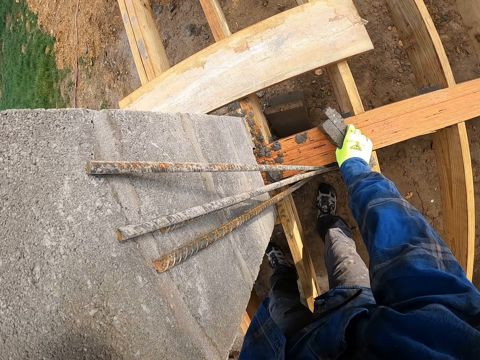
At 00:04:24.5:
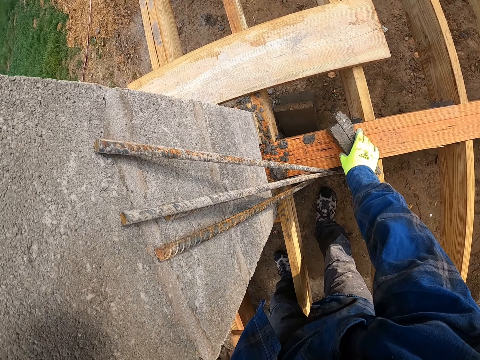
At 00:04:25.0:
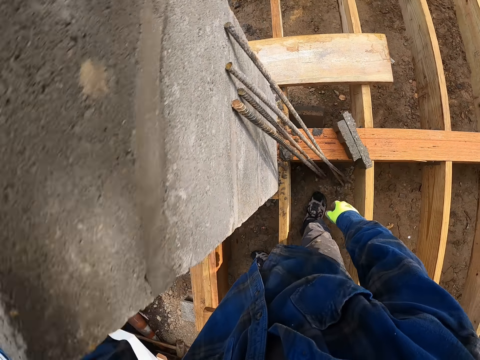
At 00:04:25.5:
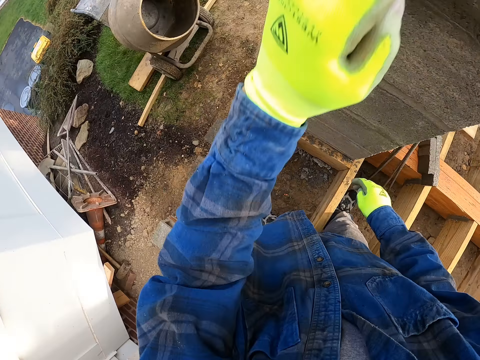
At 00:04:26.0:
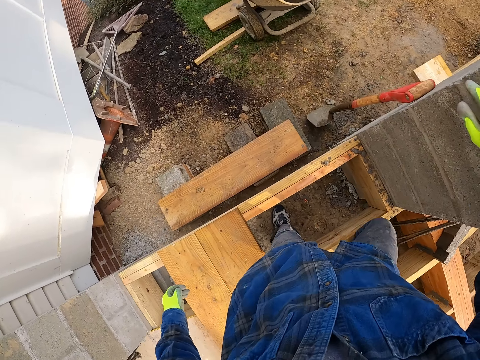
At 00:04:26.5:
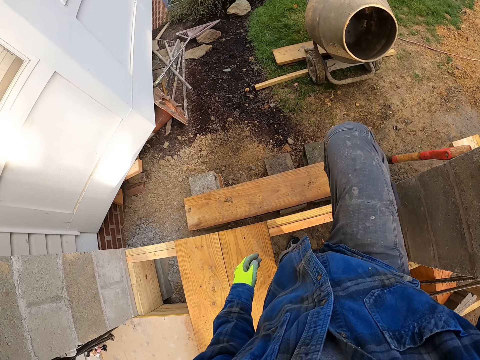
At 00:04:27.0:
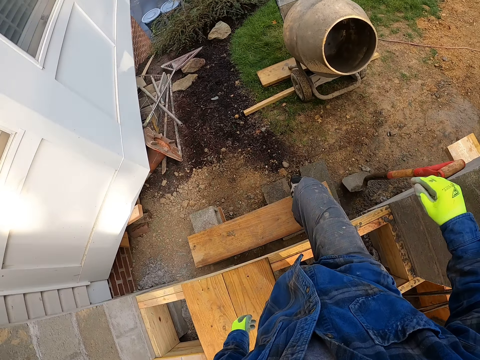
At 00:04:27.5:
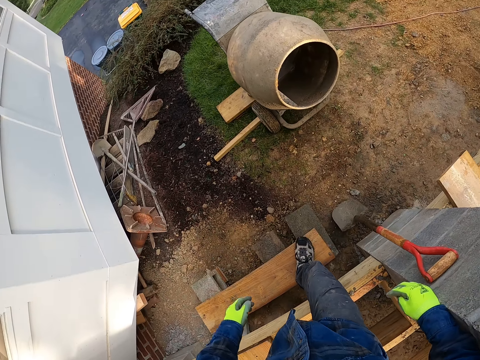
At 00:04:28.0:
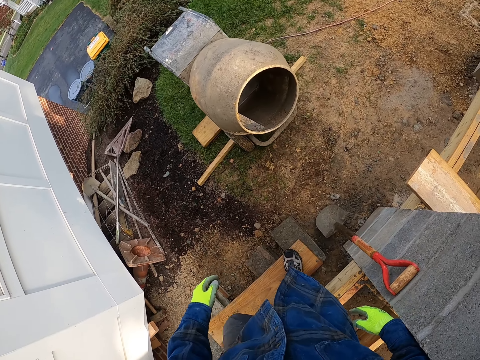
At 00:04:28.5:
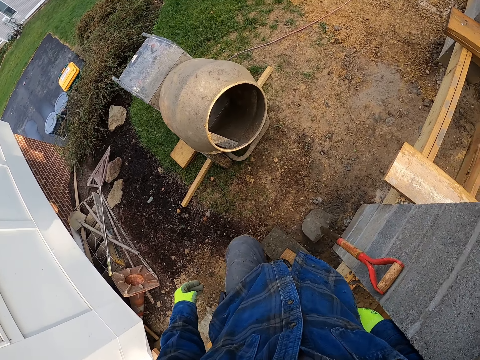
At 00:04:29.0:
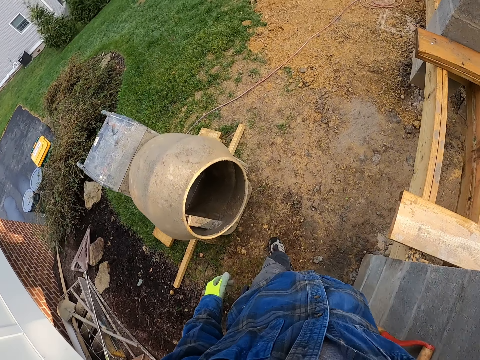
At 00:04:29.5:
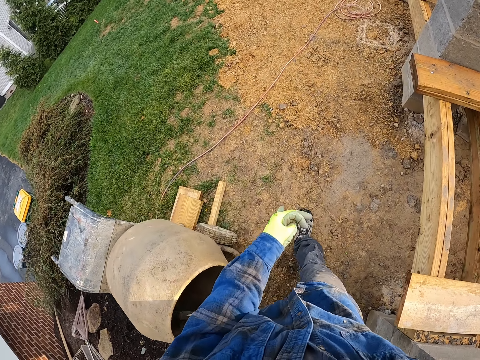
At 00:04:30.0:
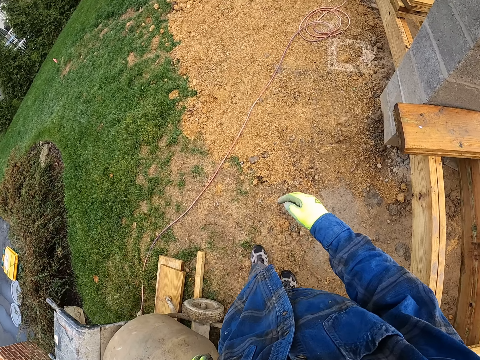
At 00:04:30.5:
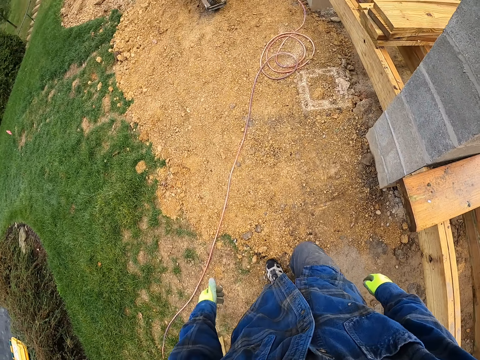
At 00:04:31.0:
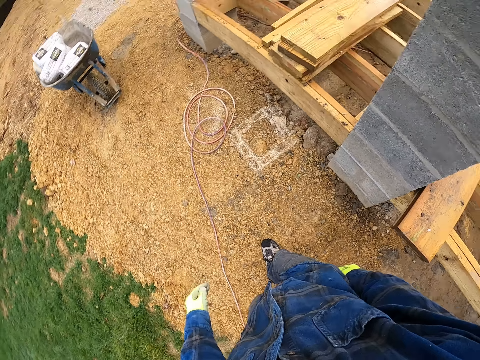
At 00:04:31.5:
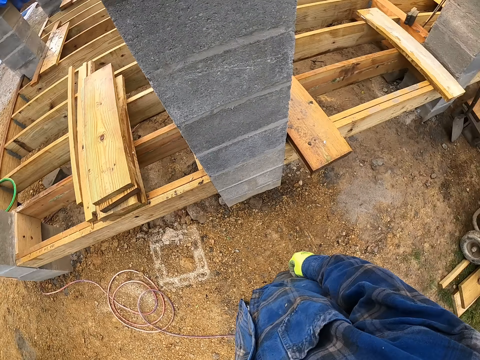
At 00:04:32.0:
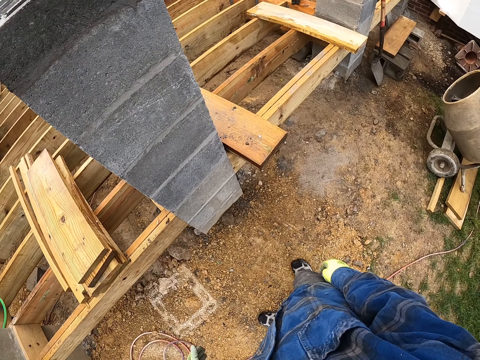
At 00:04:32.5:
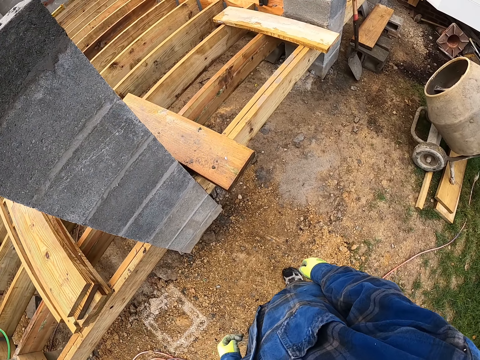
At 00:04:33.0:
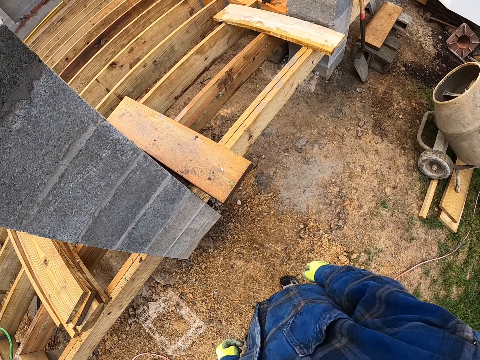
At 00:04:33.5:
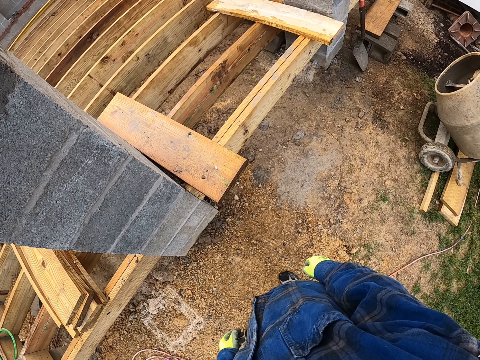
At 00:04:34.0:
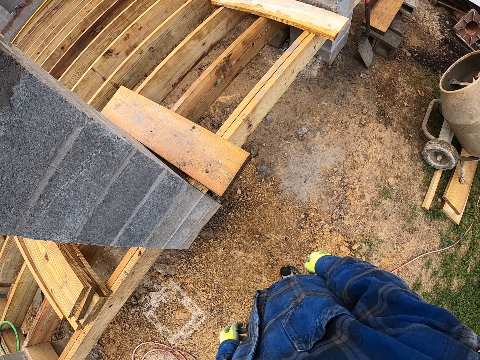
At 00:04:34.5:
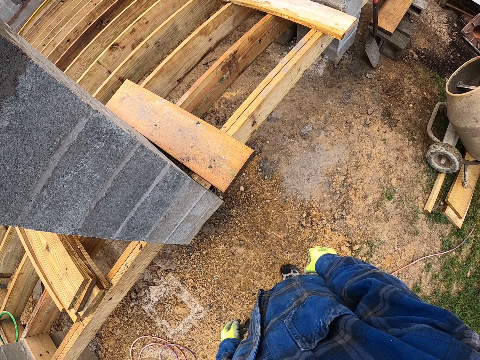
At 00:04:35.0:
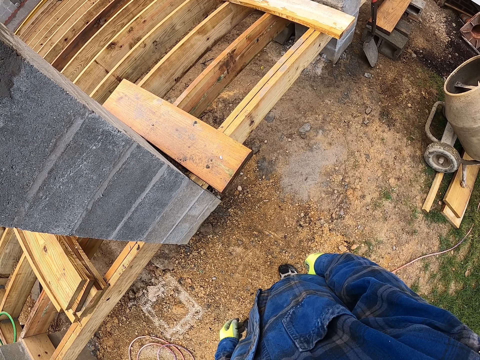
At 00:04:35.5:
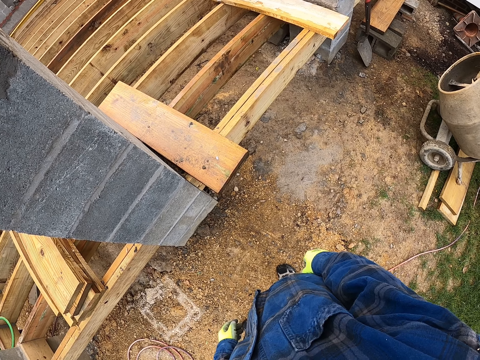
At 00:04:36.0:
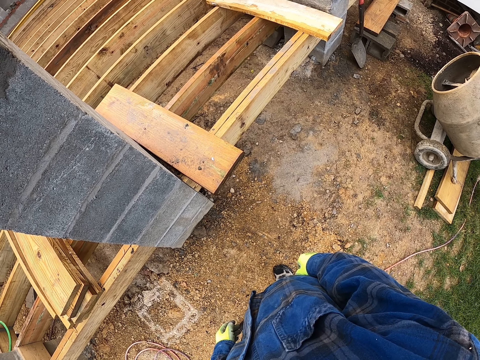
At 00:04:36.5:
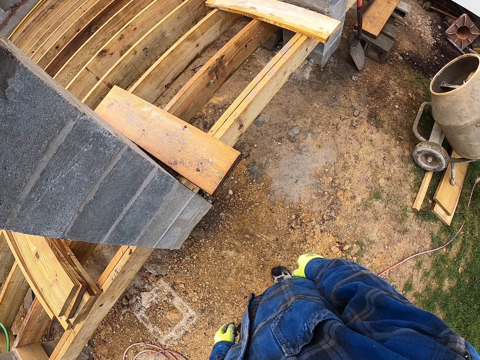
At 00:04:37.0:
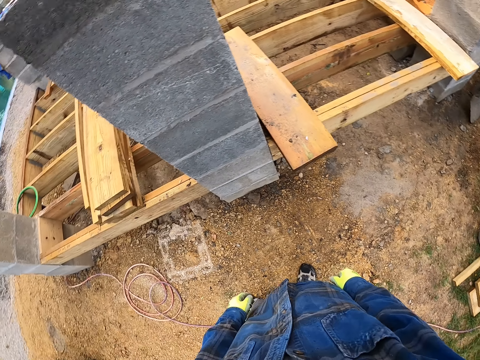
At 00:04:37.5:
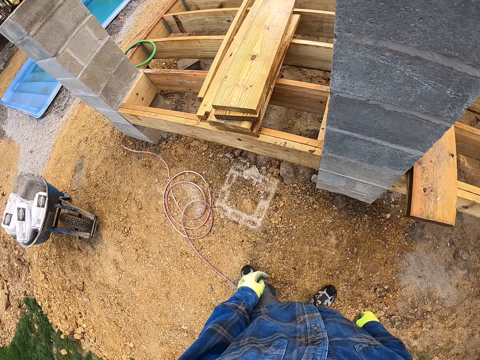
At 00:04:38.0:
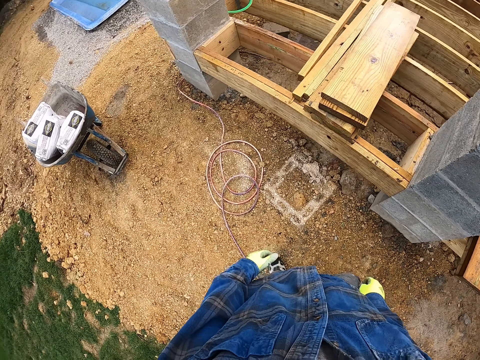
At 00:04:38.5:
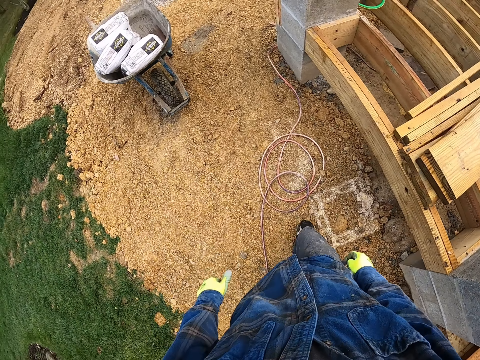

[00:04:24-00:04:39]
The camera wearer places the pieces of block in his right hand on the wood frame. He steps out of the wood frame. He walks around the construction site to the side of the building.

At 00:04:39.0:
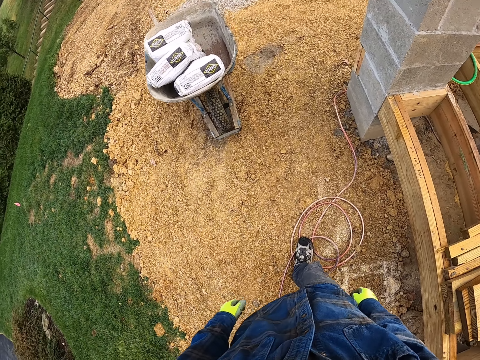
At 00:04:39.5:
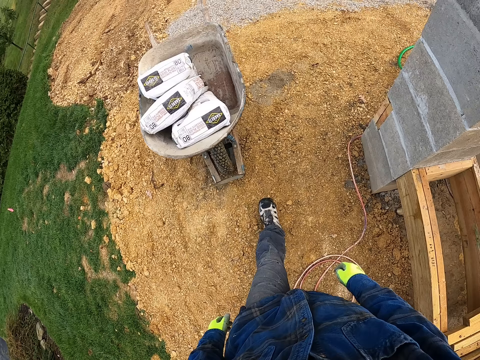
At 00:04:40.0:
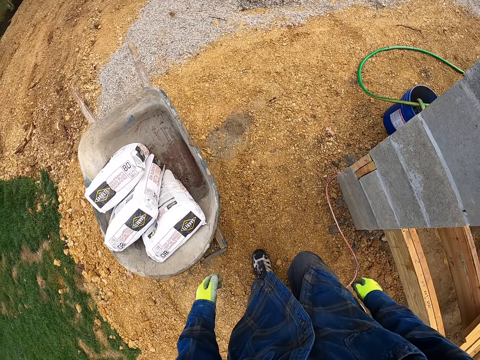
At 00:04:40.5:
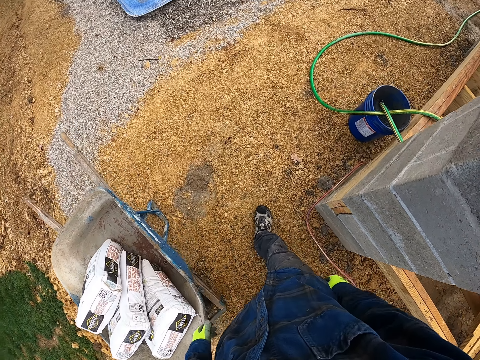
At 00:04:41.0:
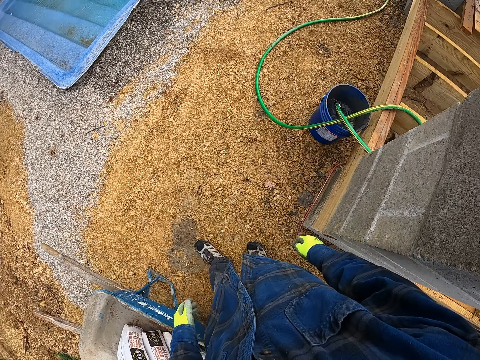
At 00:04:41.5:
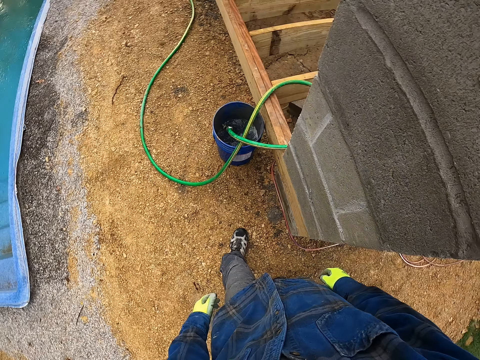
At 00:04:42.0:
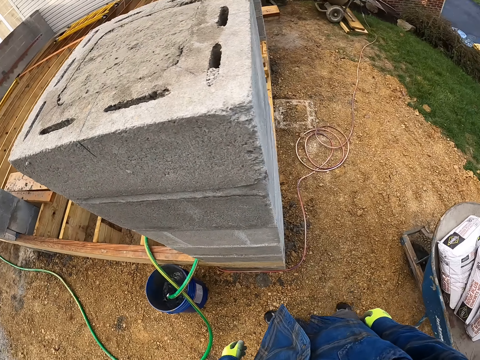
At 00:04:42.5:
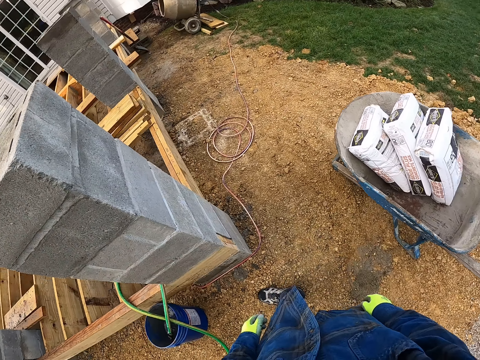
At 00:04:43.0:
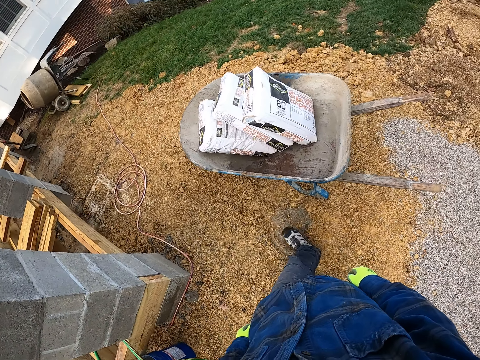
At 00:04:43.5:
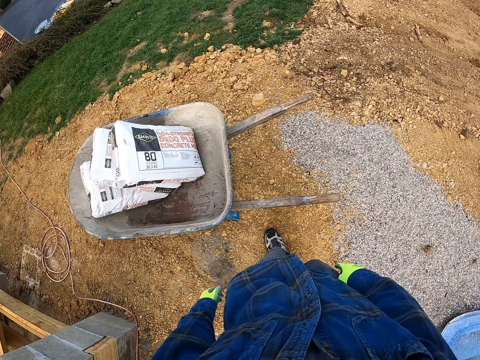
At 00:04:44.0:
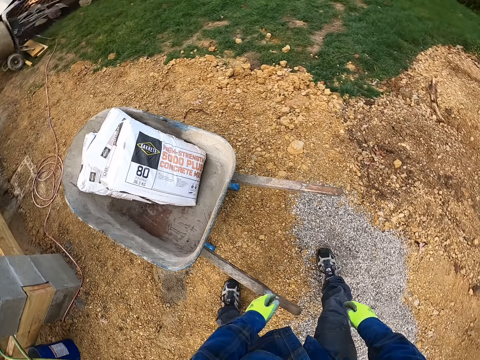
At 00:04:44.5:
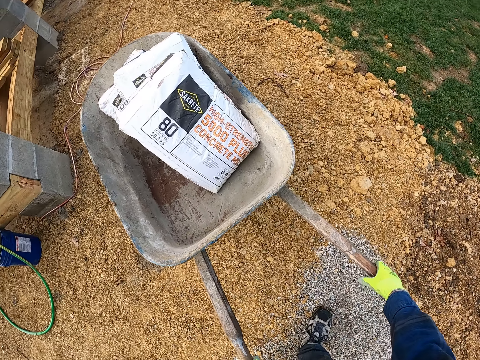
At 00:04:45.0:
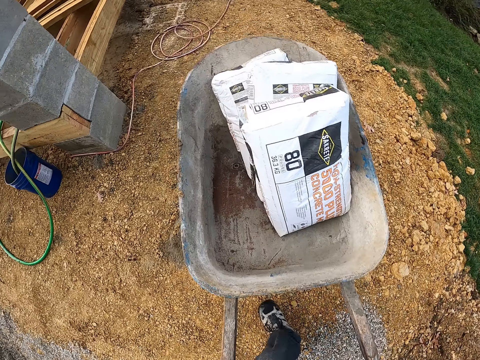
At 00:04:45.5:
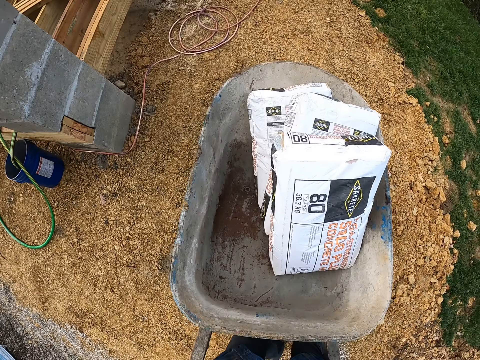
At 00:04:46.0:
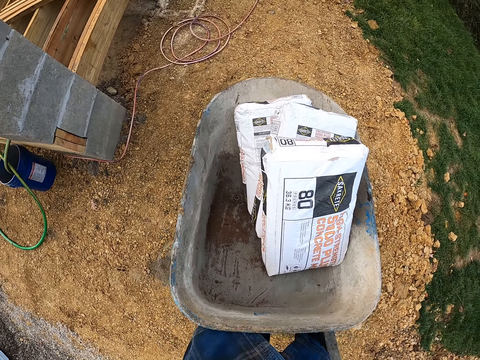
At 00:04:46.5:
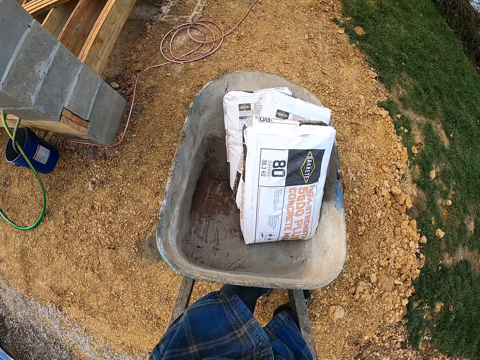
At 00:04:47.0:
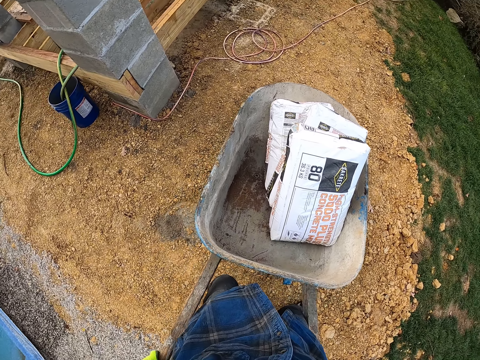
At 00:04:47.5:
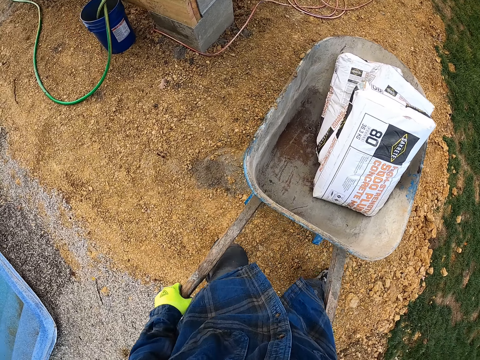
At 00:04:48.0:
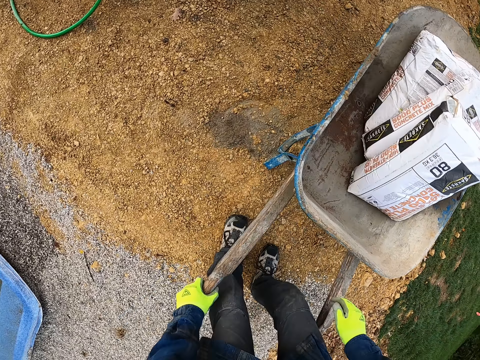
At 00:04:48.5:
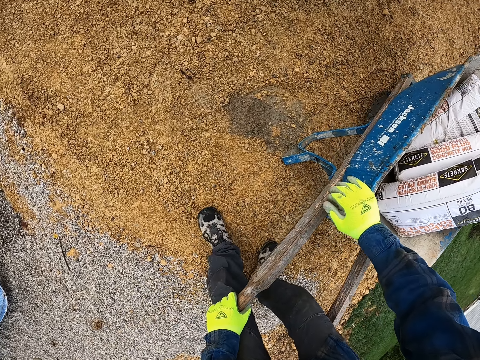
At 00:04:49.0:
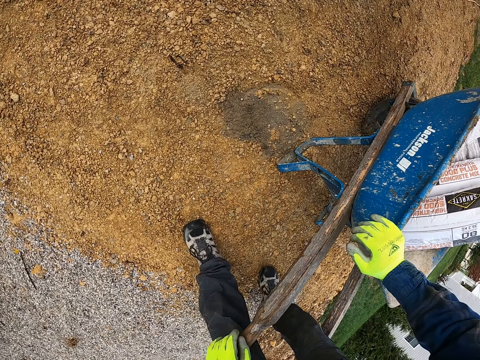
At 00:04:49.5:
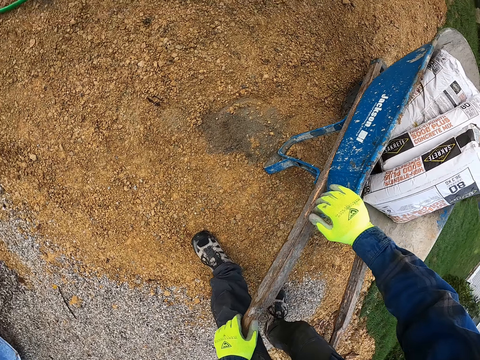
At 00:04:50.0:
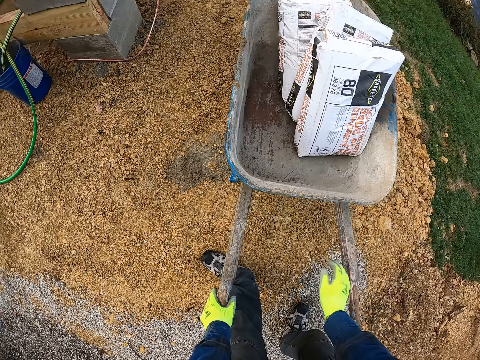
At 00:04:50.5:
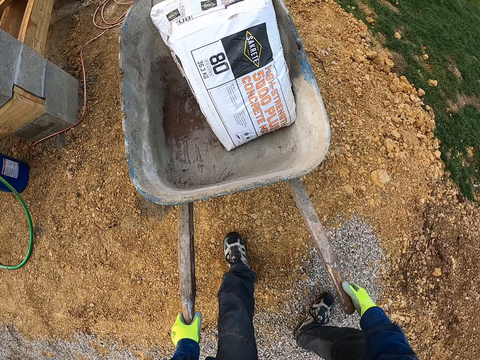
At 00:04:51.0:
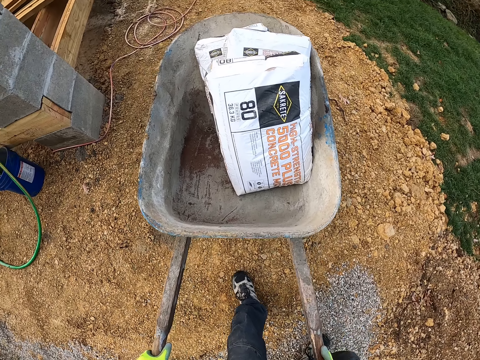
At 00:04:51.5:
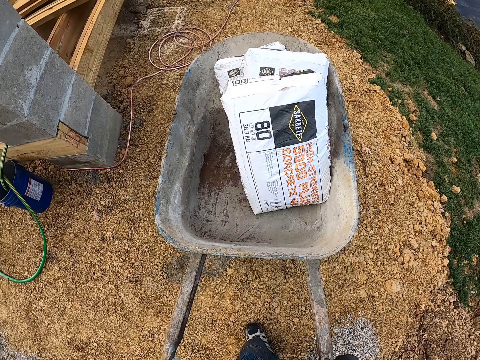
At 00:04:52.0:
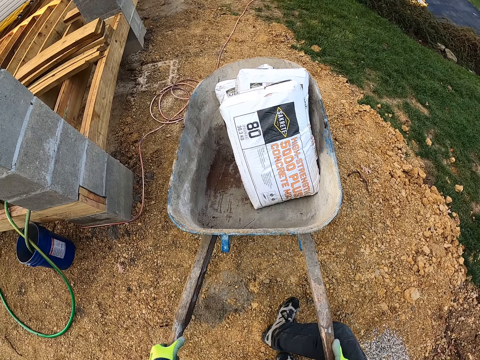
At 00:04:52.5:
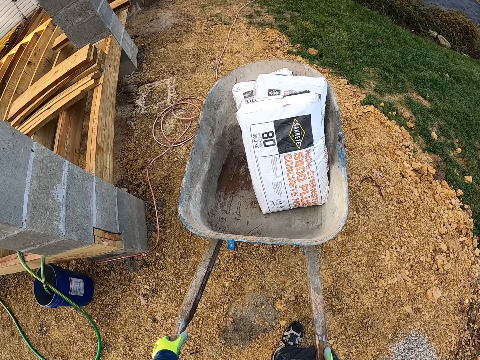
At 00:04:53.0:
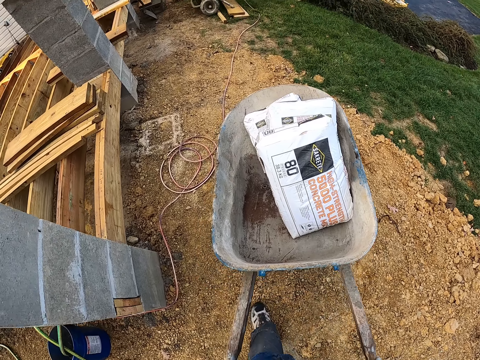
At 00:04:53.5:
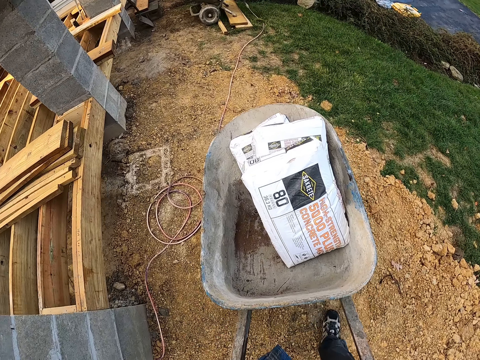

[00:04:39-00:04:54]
The camera wearer moves the wheelbarrow with his hands. He drops the wheelbarrow on the floor. He looks below the wheelbarrow. He lifts the wheelbarrow. He pushes the wheelbarrow to a side of the construction site, towards a mortar mixer.
